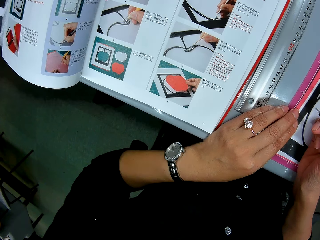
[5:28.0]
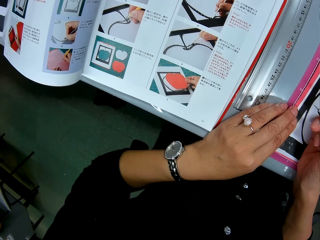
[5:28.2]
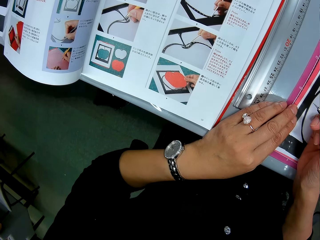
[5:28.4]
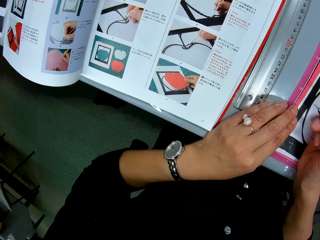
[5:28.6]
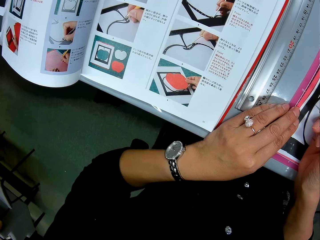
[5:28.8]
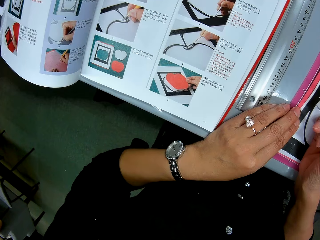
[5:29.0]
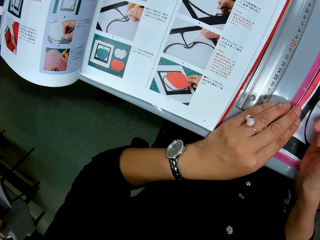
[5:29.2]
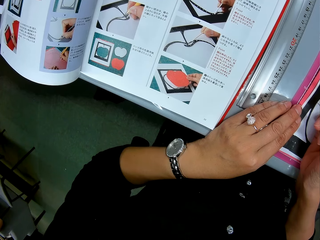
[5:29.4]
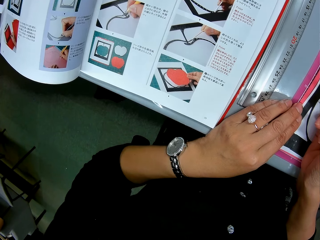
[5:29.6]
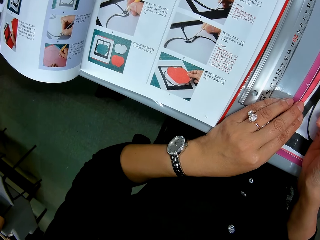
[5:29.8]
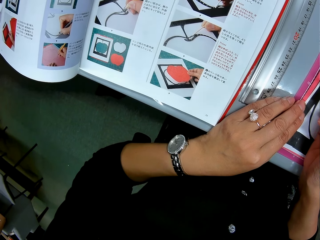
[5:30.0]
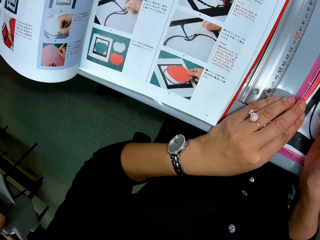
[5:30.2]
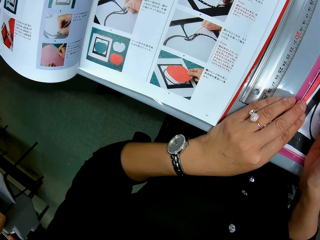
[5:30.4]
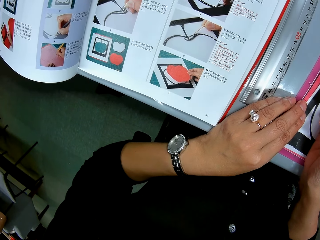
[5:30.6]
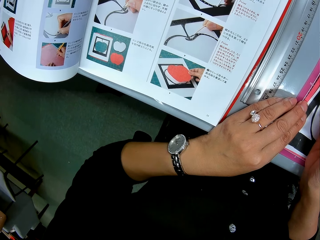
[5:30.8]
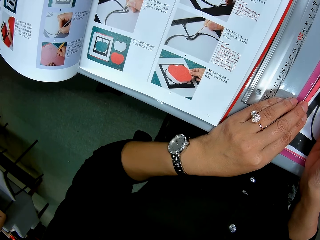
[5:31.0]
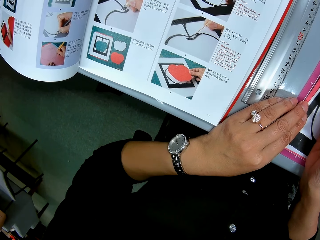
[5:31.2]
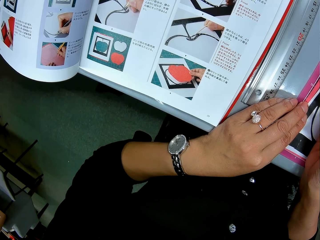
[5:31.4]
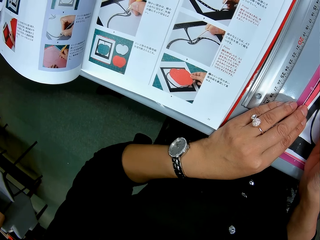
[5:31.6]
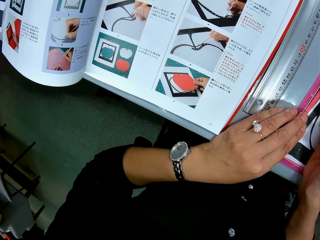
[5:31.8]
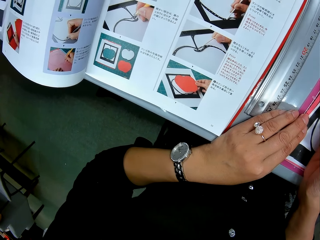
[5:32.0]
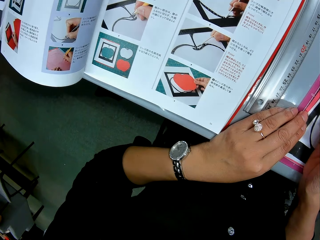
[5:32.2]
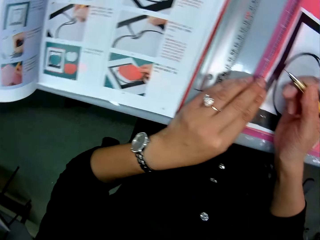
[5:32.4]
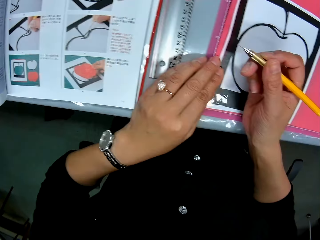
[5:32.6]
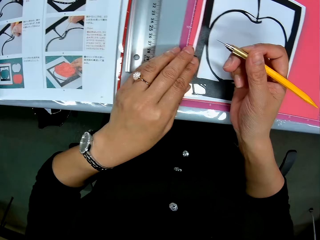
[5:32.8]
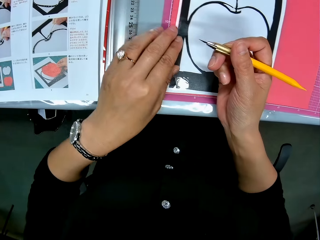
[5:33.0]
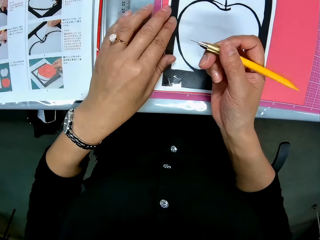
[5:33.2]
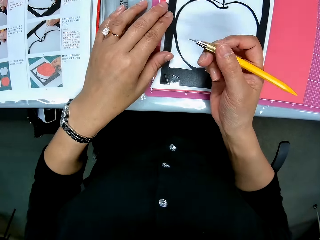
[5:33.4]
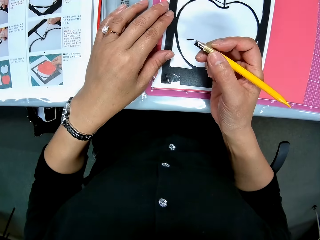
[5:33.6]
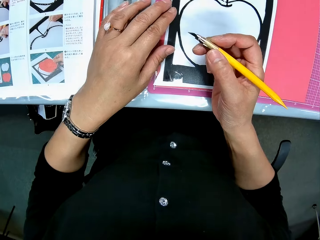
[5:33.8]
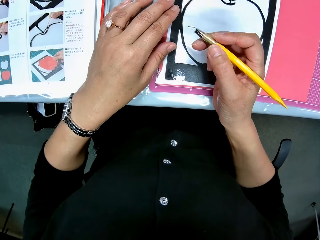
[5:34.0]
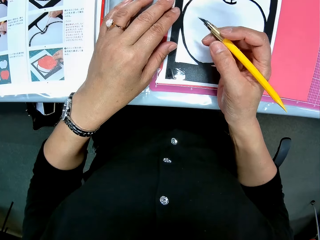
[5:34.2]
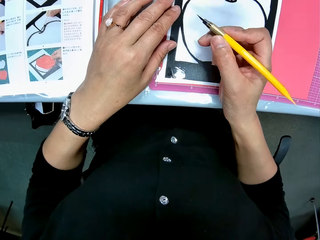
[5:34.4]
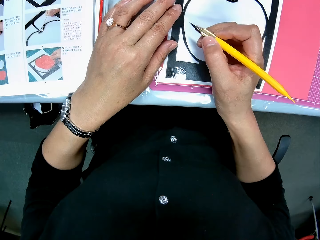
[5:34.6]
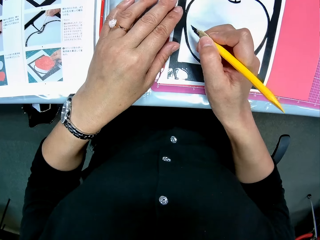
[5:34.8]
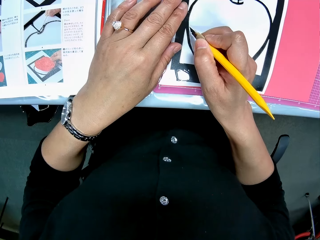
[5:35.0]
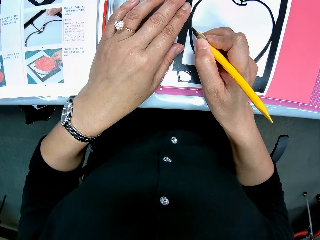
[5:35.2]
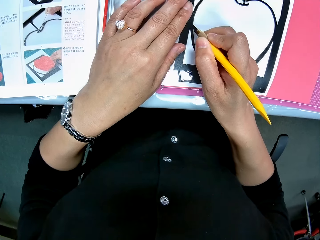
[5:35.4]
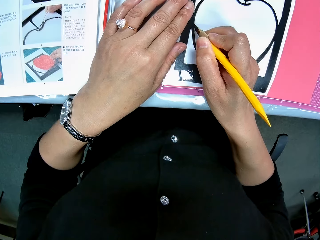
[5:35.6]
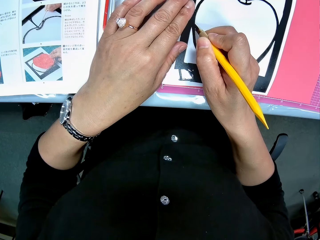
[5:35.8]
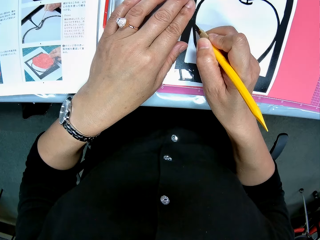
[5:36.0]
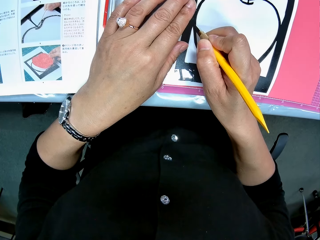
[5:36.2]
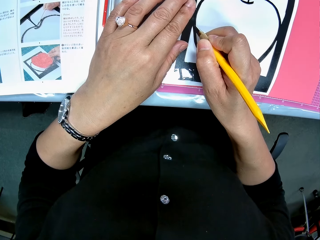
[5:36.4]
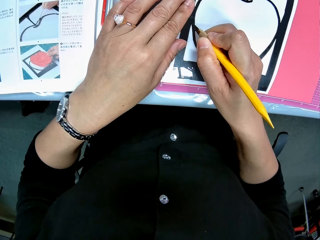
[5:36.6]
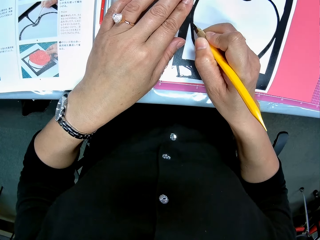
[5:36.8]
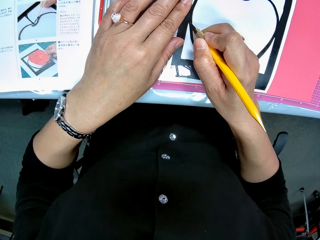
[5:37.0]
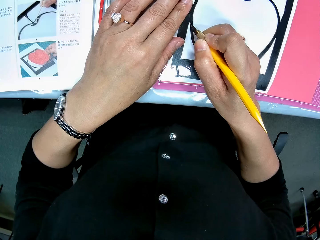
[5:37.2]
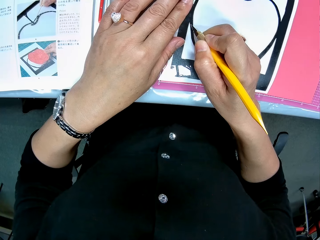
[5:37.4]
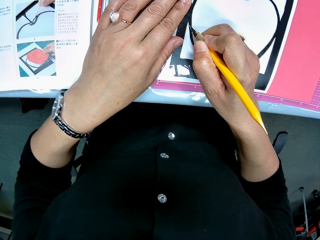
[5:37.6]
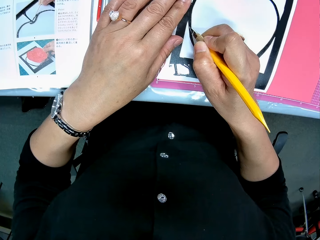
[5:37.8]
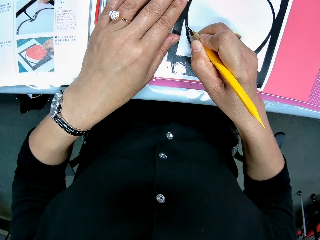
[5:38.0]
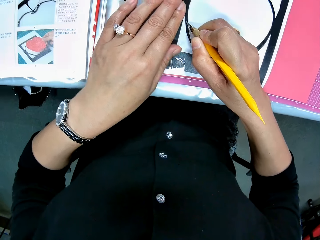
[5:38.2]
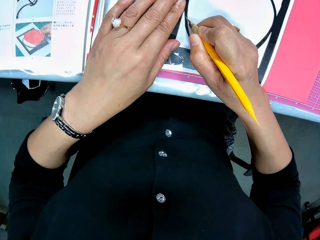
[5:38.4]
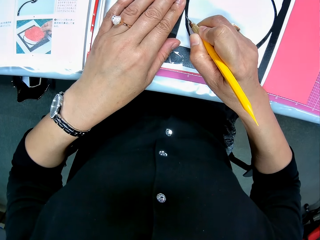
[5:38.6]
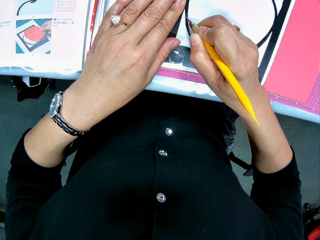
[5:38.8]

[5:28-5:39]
The camera wearer looks at the paper craft on the red cardboard. They cut the paper craft with the craft knife.

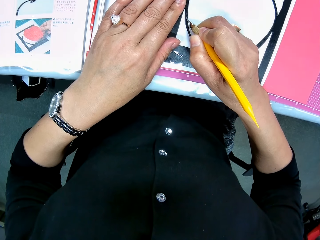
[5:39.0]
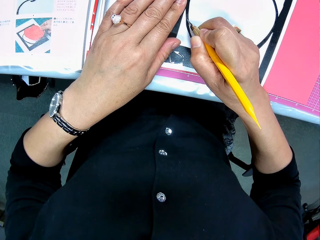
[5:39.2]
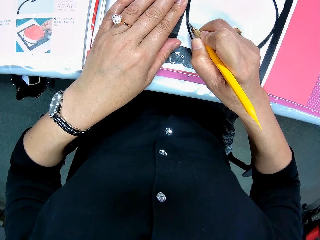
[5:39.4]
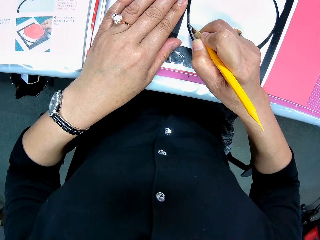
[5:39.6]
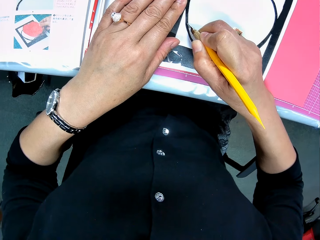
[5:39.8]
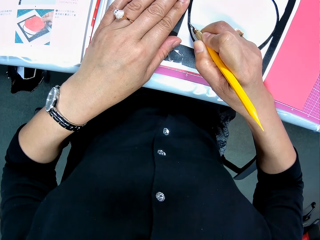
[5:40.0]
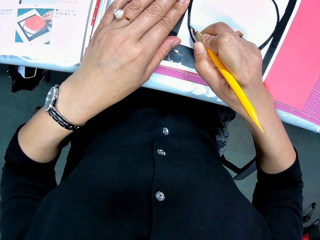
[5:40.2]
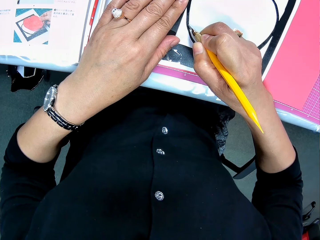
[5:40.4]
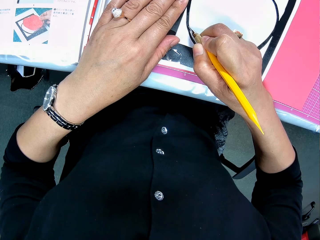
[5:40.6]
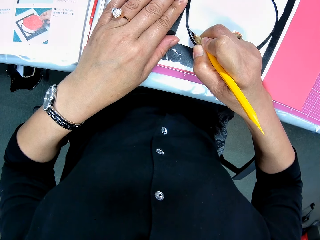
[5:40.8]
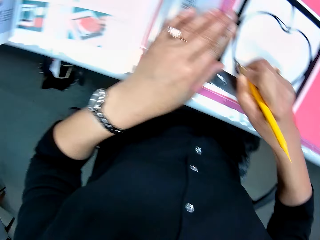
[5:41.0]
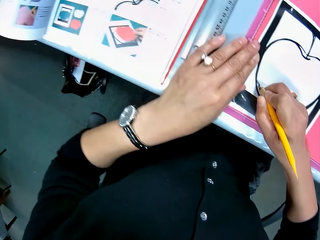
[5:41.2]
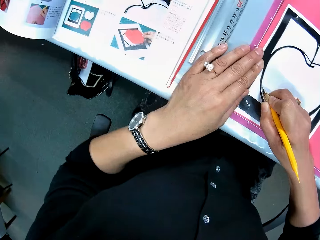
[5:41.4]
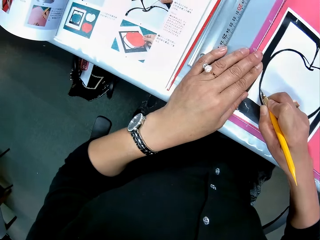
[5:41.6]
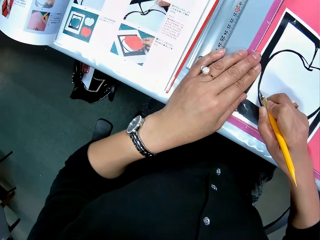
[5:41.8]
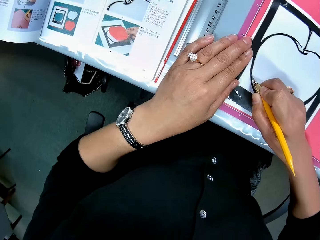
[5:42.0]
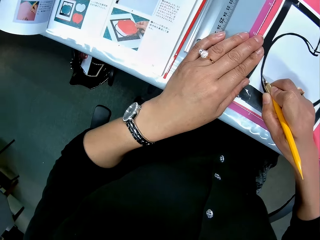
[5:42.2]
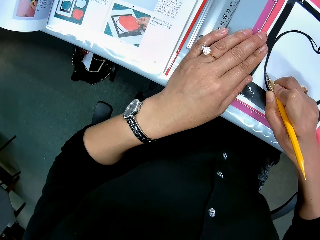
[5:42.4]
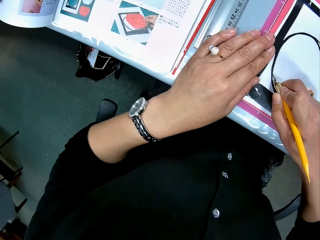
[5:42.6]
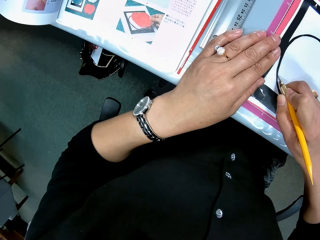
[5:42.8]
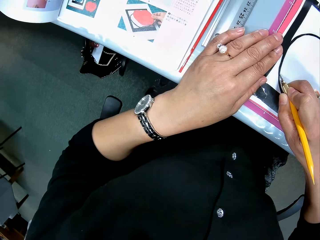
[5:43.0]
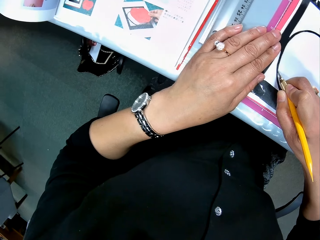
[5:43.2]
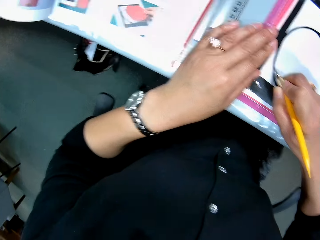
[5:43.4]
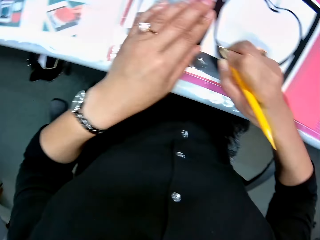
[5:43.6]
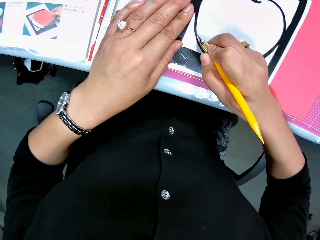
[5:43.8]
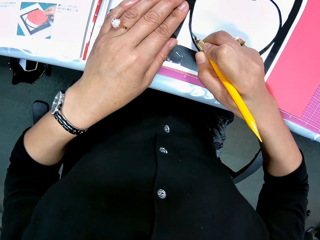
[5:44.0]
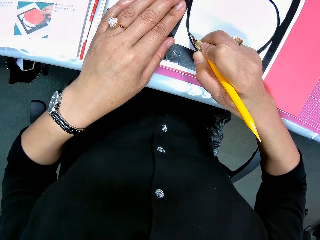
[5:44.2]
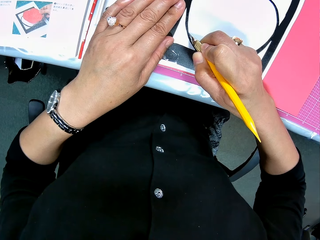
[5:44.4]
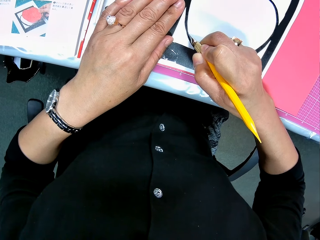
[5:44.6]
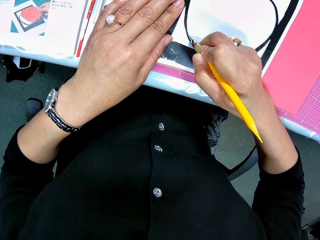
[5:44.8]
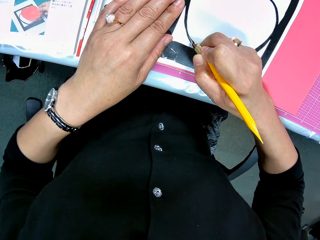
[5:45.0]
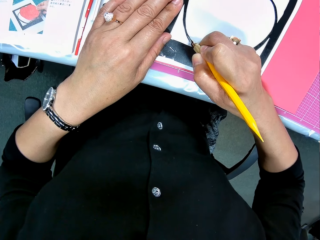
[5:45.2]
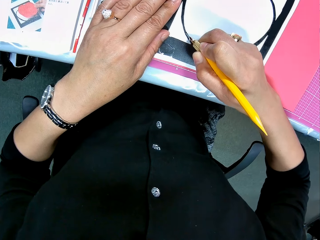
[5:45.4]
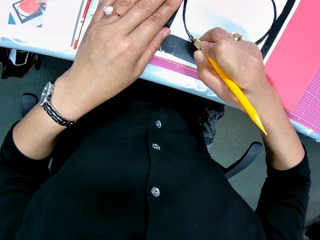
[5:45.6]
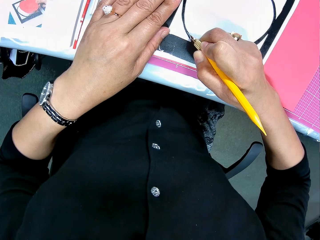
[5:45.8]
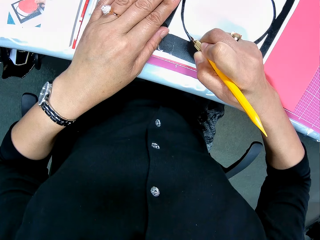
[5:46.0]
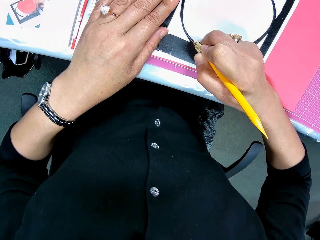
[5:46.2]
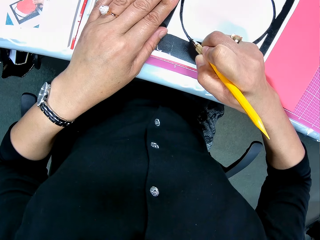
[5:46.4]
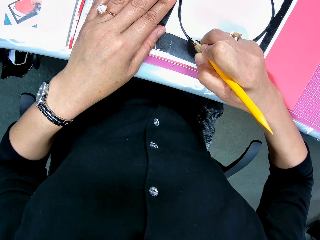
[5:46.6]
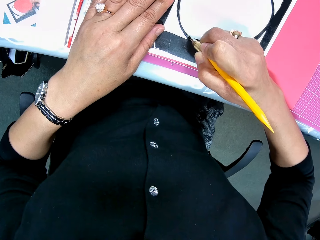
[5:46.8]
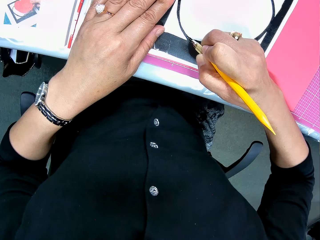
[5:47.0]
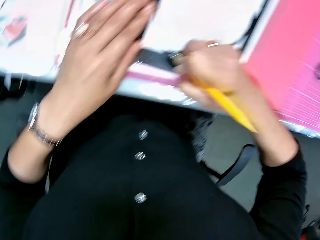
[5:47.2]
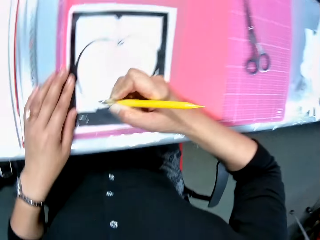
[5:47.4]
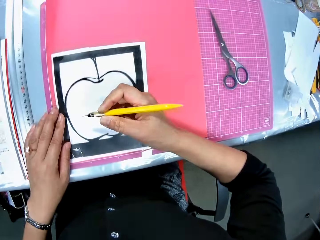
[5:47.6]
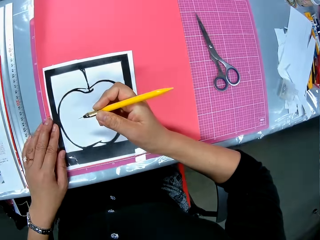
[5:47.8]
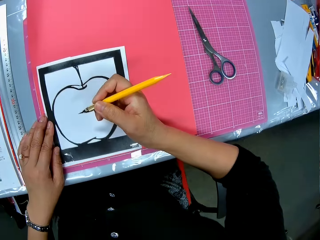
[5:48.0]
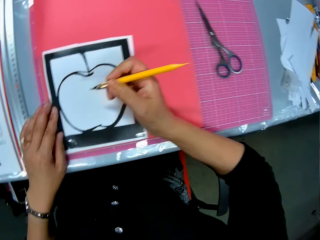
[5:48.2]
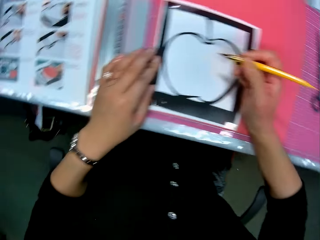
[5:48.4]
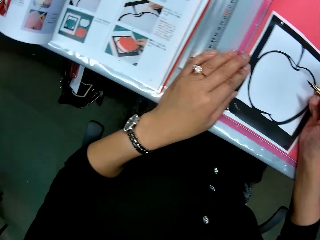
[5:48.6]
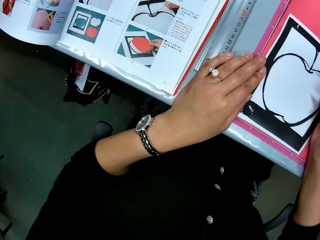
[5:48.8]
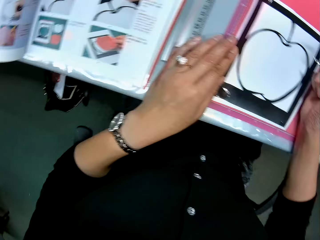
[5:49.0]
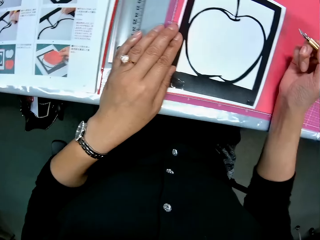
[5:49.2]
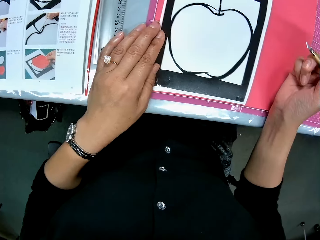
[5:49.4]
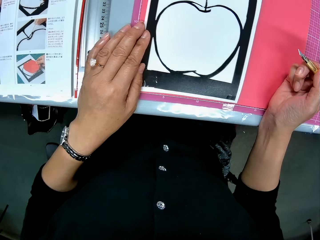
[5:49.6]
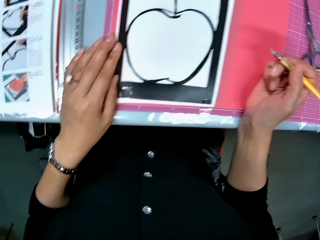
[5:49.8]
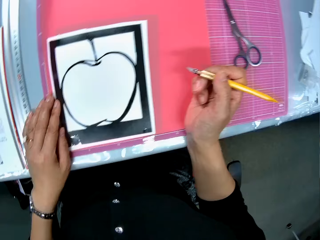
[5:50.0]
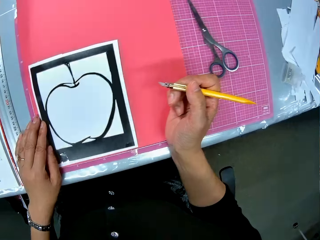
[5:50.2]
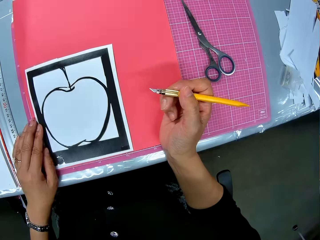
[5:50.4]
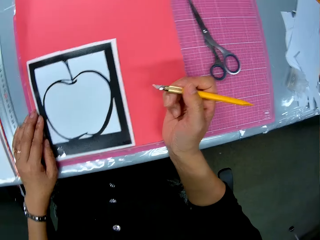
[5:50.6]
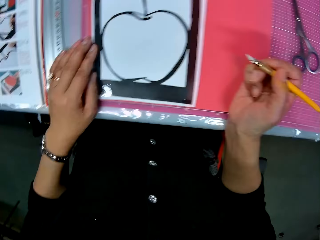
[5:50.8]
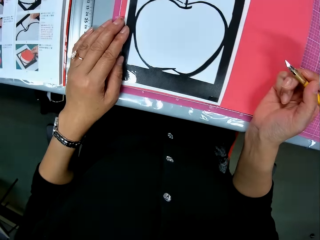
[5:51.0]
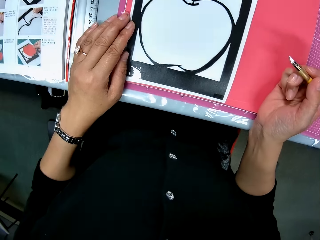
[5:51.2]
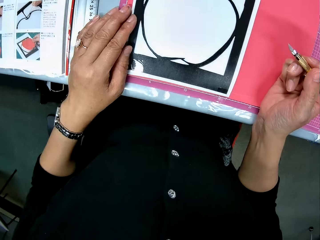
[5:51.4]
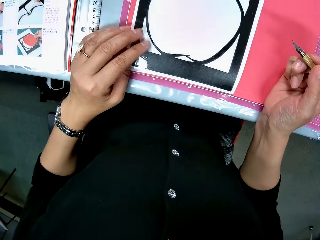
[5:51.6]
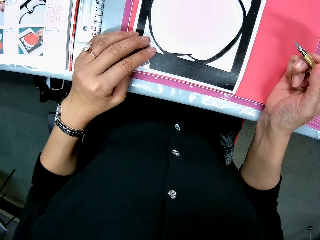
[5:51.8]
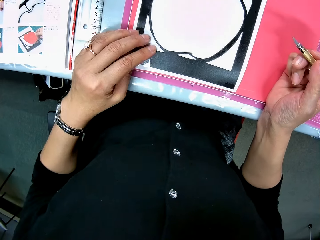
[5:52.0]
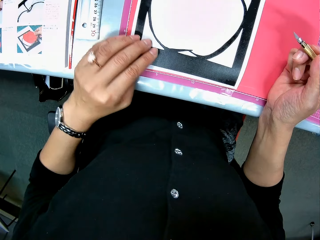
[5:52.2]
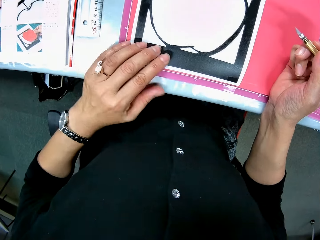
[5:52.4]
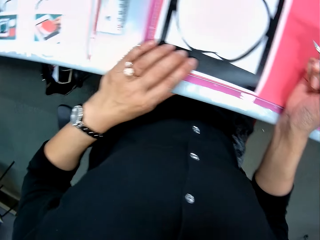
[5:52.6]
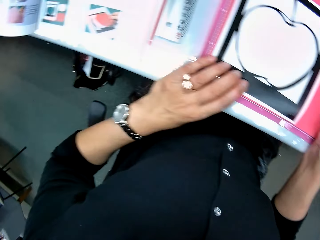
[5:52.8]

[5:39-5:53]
The camera wearer glances at the book. They continue to cut the paper craft with the craft knife. They glance around the paper work area.
